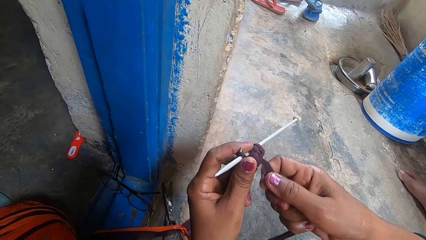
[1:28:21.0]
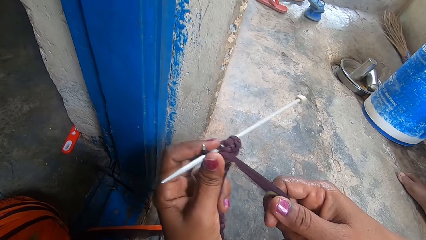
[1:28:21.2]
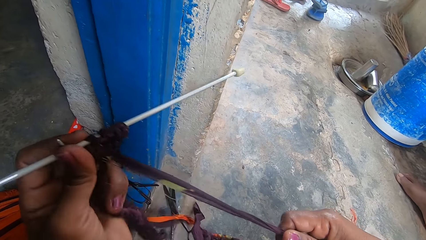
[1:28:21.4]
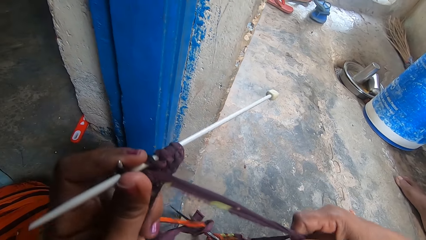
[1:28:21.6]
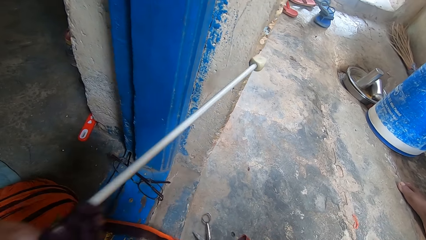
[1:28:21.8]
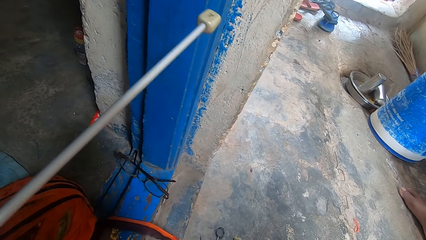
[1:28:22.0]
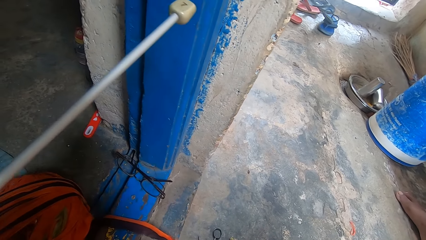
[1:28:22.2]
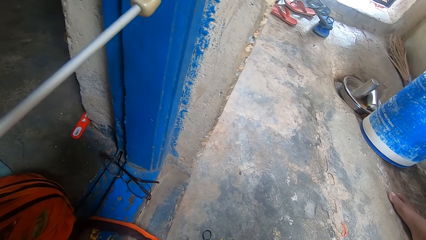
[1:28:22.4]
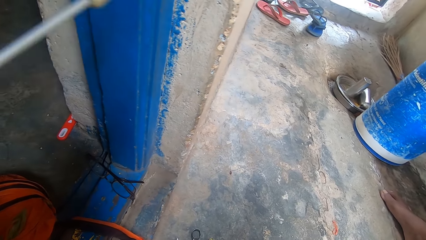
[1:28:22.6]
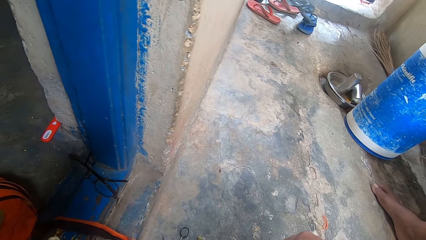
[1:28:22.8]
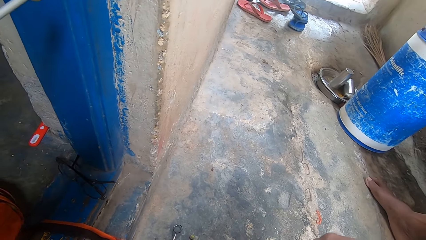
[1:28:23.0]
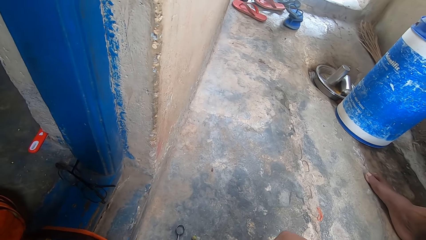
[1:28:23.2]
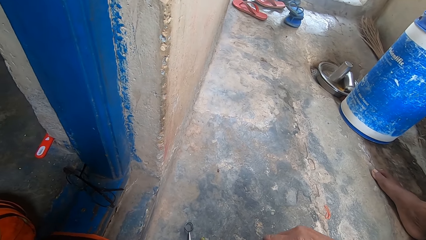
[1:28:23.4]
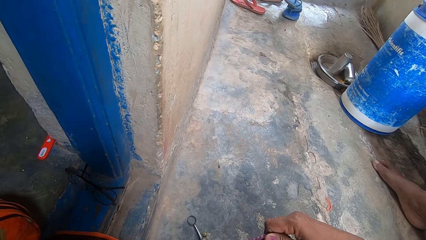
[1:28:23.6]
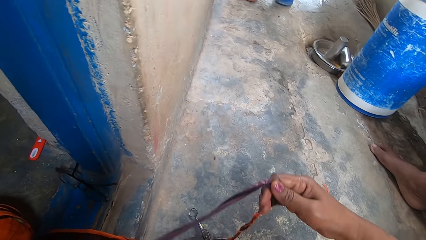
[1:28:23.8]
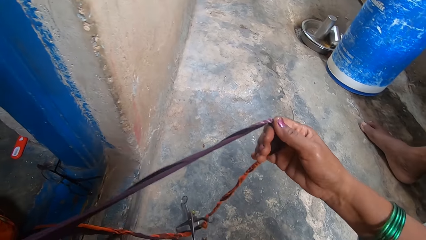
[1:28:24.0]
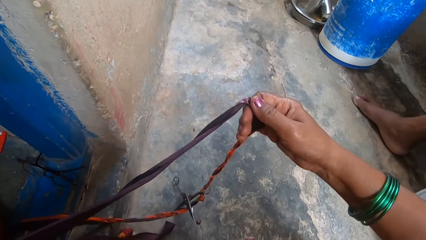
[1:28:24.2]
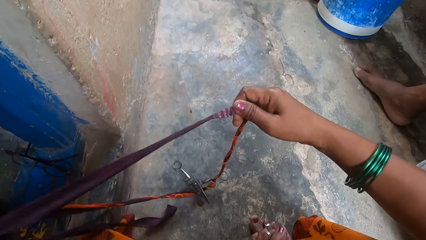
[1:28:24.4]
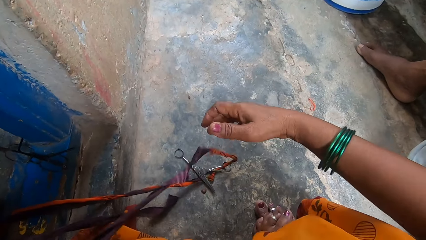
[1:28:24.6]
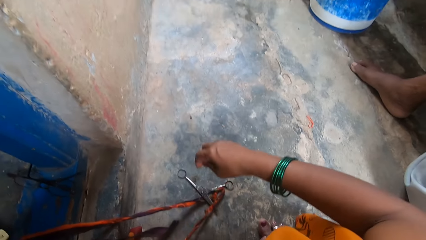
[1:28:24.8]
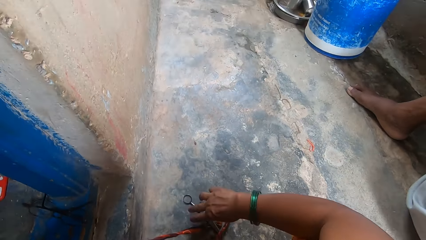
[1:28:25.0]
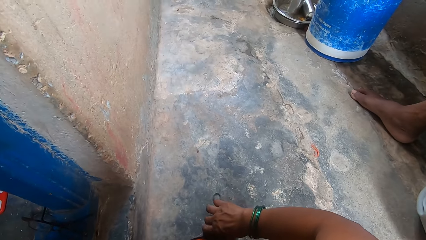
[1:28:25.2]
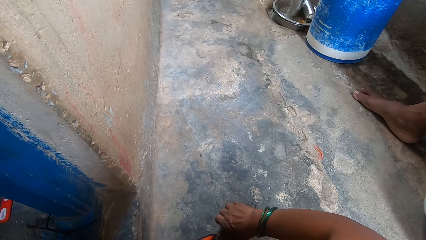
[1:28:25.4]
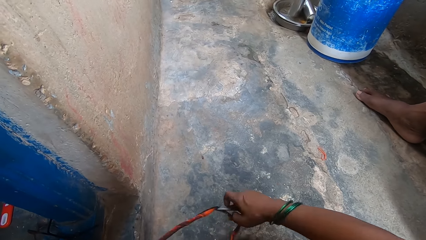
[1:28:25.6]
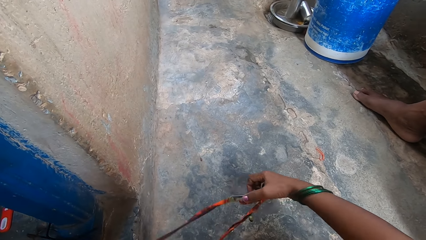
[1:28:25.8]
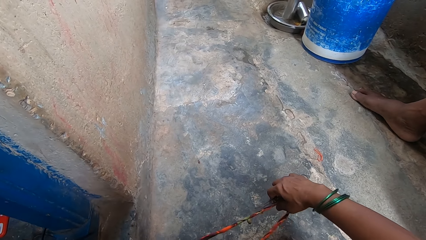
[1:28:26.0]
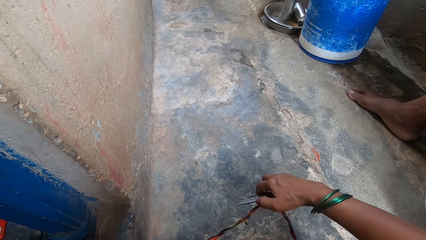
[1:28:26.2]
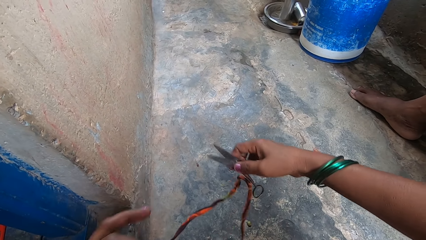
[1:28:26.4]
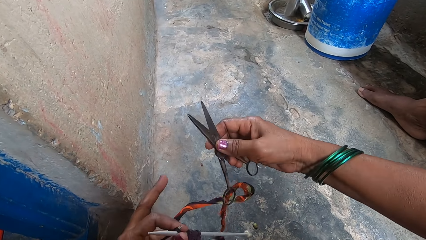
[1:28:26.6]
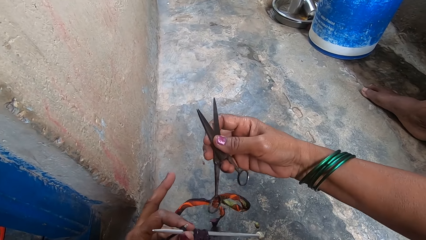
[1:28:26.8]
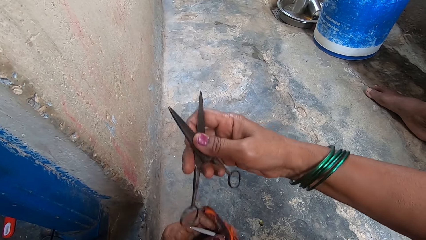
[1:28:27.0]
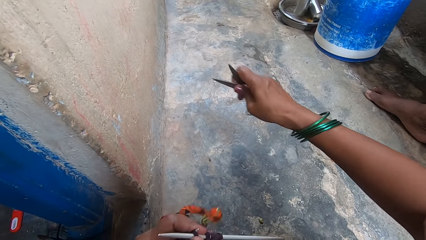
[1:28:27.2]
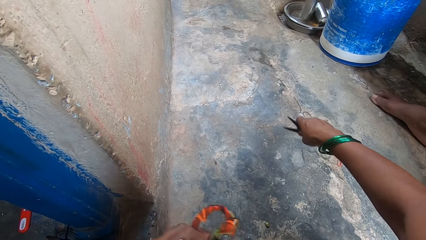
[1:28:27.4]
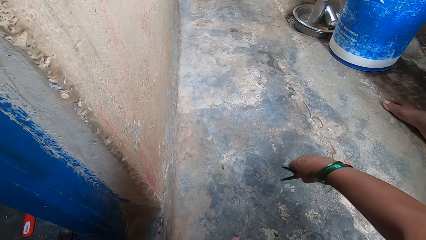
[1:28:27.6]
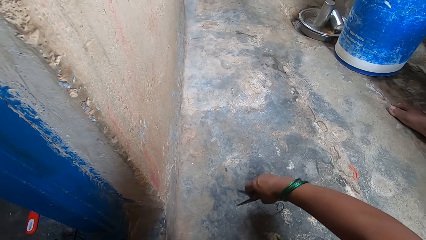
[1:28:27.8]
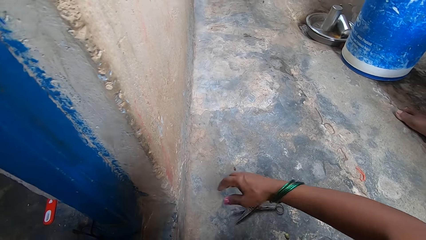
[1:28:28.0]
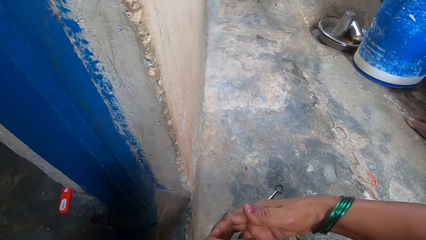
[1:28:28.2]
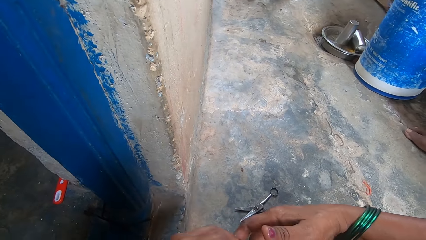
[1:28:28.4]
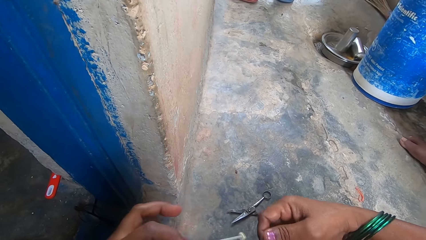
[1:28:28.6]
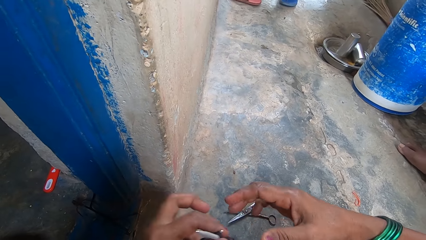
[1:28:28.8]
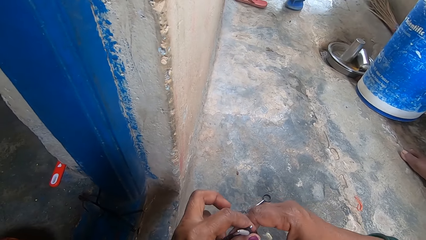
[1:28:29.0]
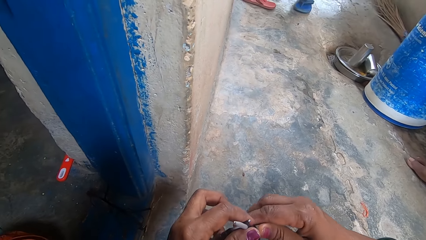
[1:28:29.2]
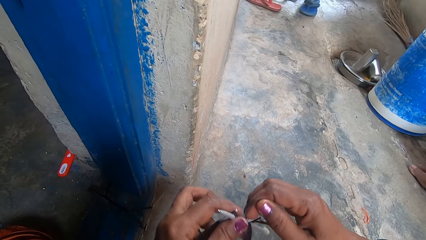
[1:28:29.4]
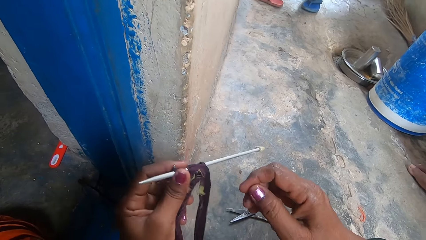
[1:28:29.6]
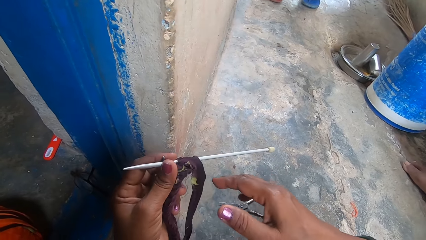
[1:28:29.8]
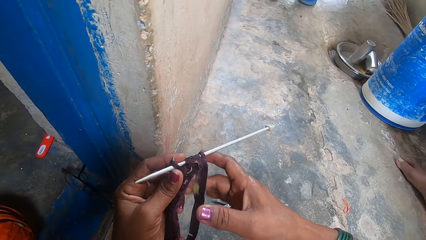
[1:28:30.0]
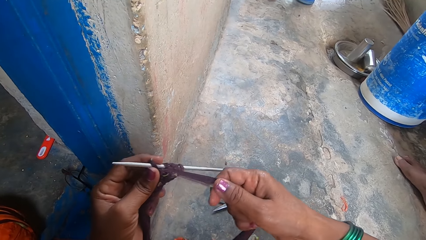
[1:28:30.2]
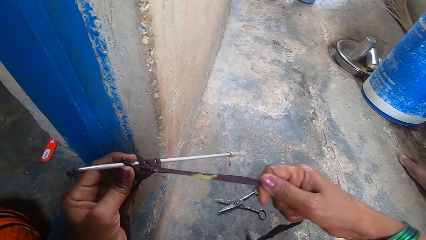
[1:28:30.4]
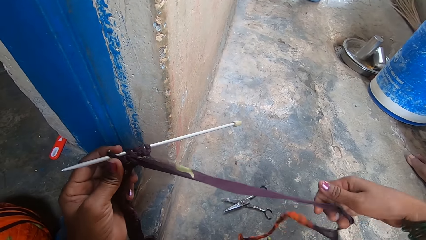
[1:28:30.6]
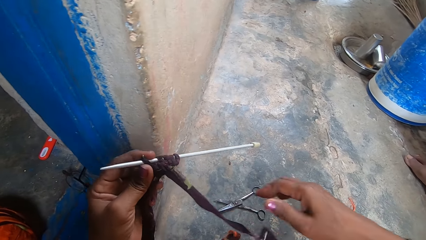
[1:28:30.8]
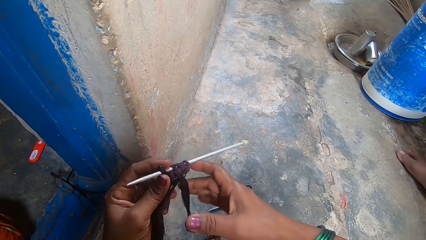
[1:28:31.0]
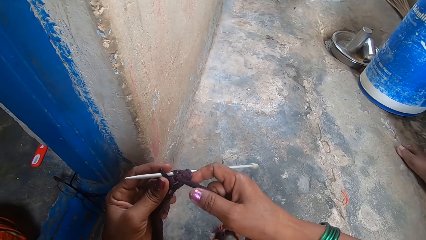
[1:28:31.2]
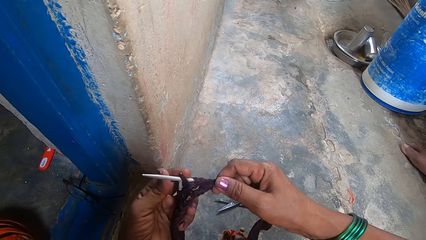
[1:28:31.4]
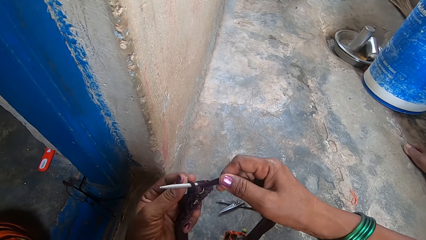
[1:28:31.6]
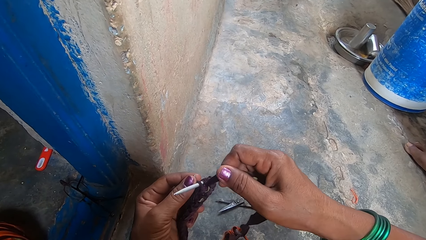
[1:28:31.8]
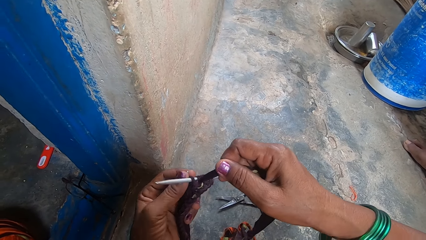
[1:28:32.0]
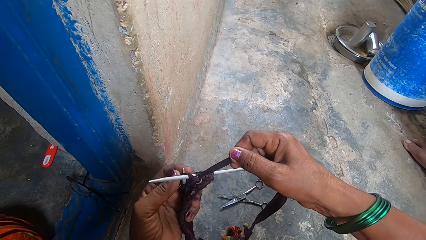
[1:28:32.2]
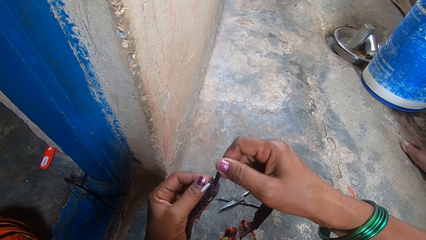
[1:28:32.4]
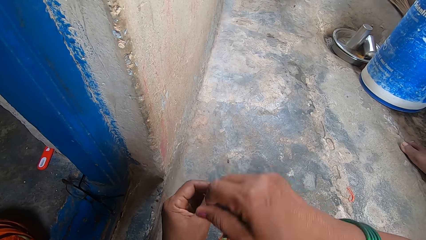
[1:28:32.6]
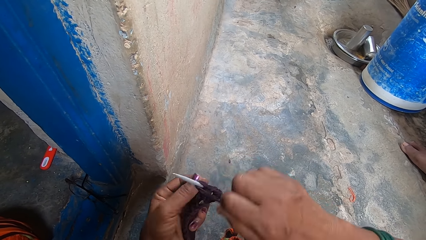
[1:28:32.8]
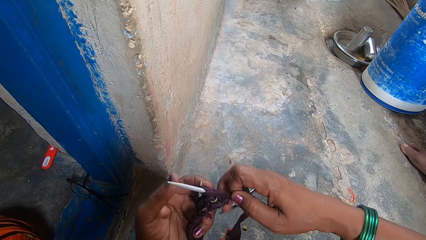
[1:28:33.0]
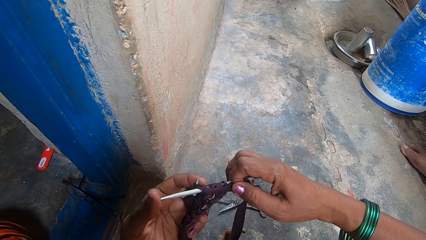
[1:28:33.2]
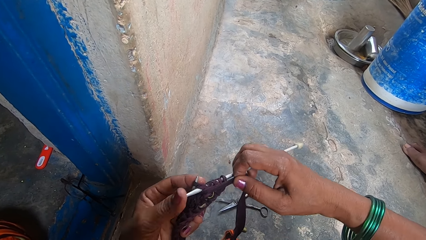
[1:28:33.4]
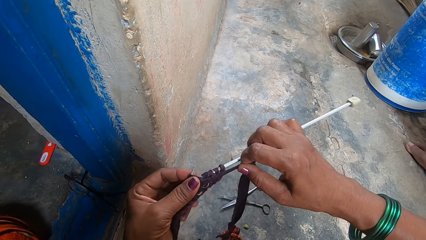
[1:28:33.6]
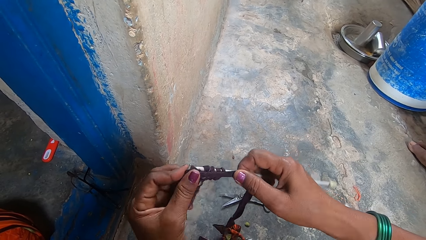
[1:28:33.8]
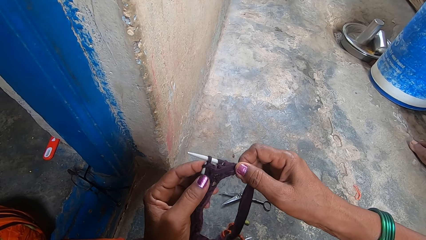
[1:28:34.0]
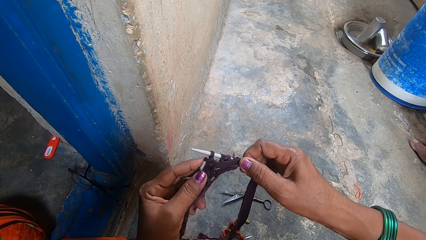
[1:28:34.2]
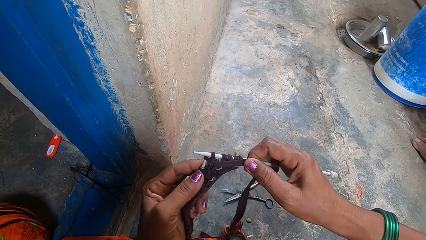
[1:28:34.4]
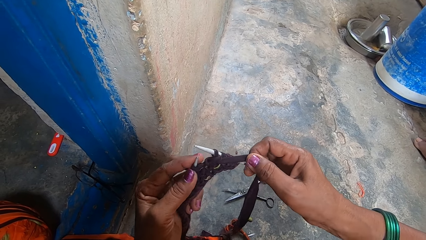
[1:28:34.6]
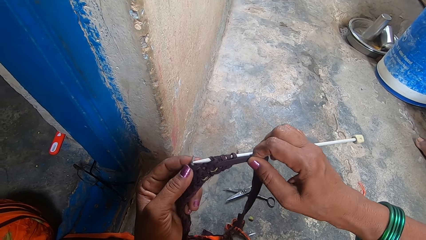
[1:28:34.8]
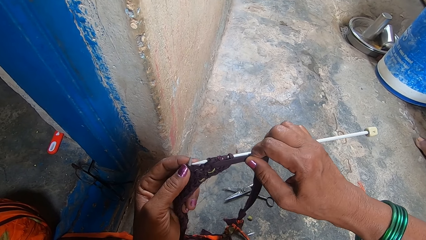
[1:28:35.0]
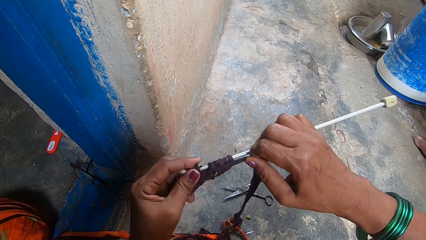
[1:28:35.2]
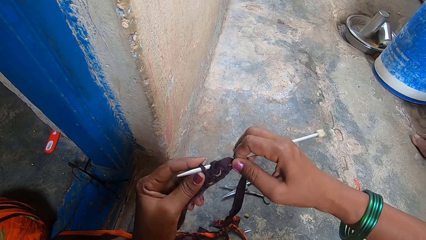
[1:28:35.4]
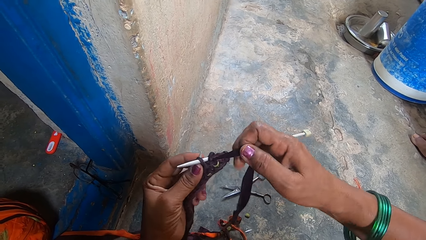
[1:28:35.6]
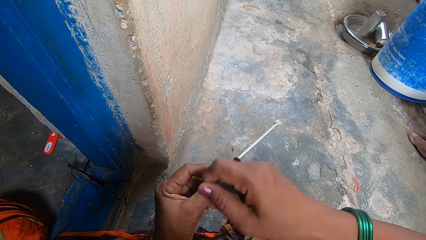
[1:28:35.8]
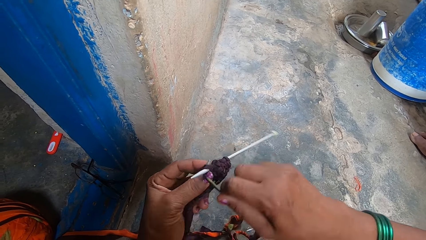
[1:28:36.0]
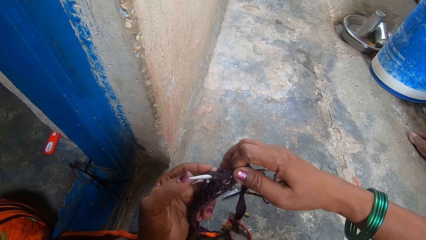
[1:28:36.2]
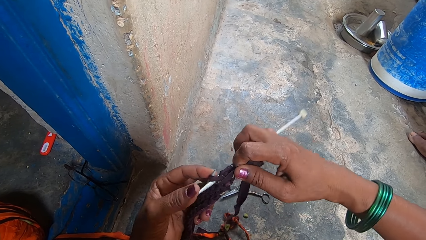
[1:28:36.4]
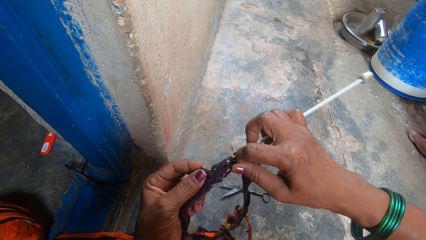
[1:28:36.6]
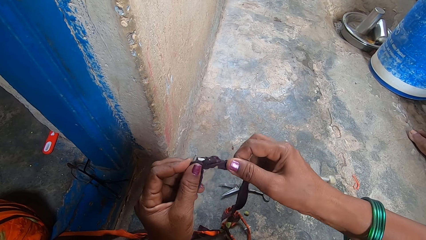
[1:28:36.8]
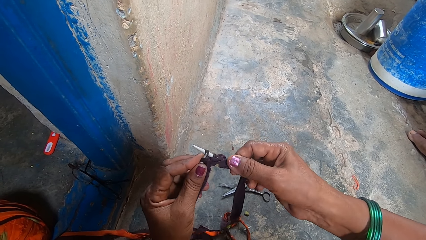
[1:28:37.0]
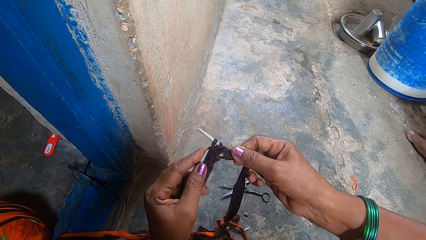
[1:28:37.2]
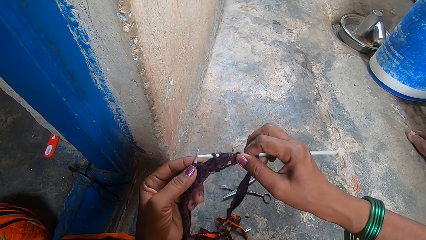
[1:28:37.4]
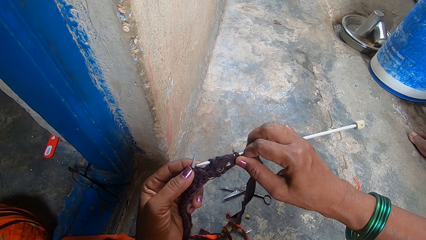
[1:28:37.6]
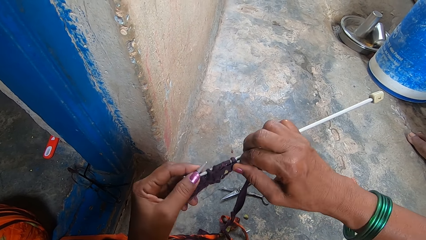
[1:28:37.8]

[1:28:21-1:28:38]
The camera wearer pulls the fabric yarn aside with her right hand. She lifts the crochet needles and fabric high. She picks up a pair of scissors from the floor. She removes the fabric yarn from the scissors. She drops the scissors on the floor. She lifts a crochet needle. She pulls the fabric yarn aside with her right hand. She crochets the fabric with the crochet needle.
